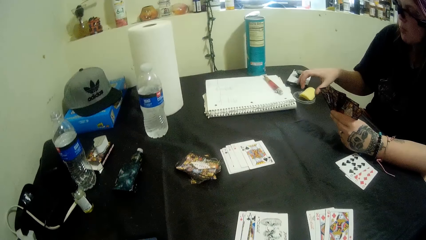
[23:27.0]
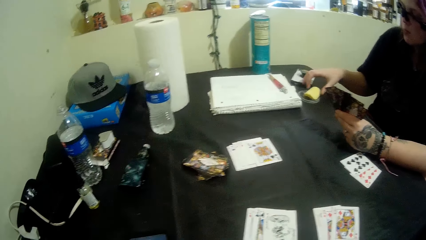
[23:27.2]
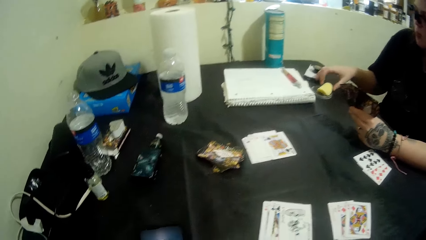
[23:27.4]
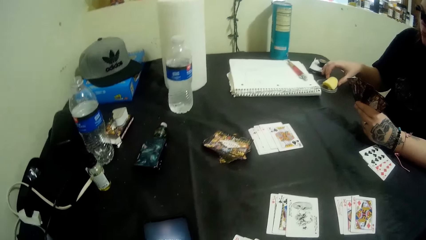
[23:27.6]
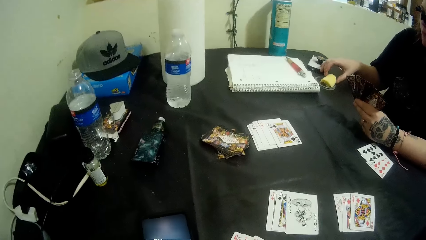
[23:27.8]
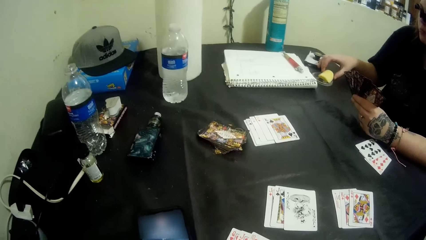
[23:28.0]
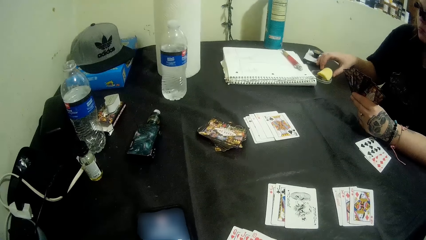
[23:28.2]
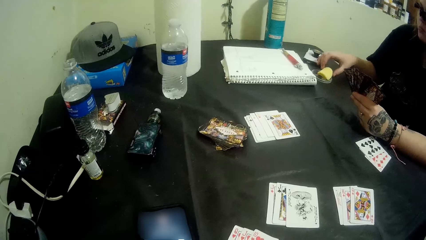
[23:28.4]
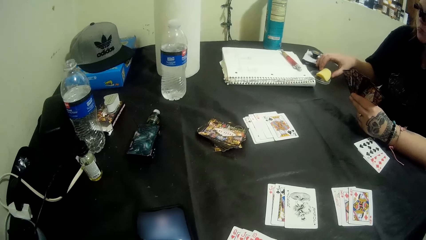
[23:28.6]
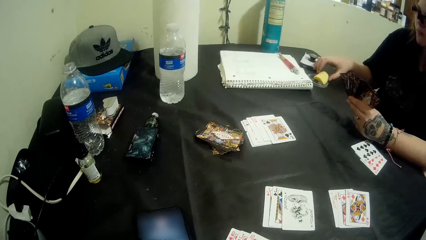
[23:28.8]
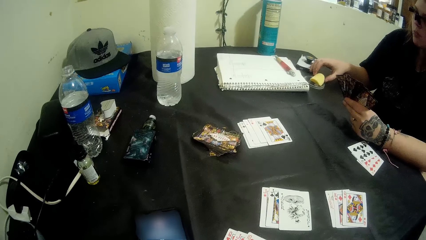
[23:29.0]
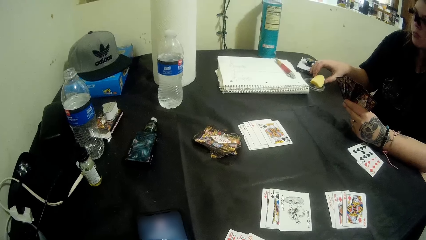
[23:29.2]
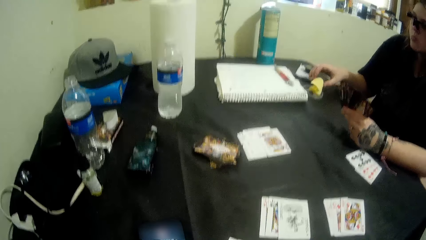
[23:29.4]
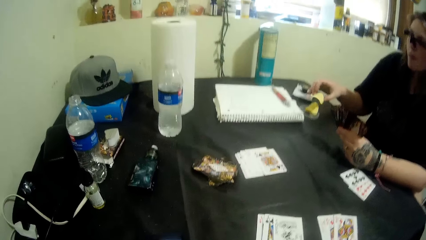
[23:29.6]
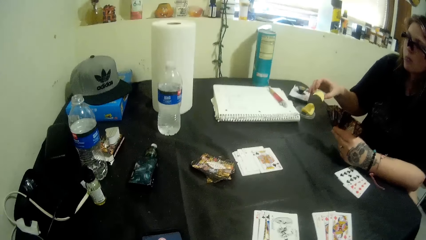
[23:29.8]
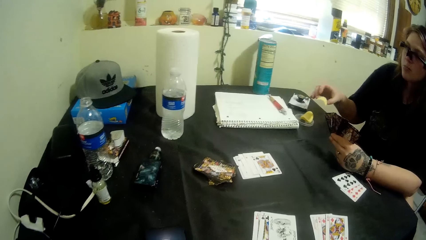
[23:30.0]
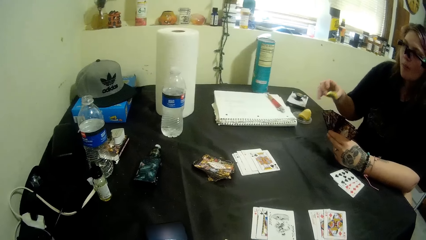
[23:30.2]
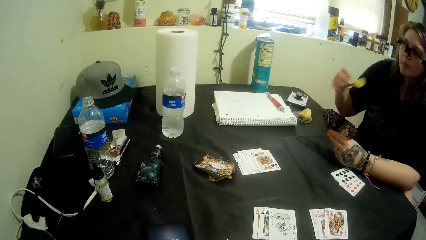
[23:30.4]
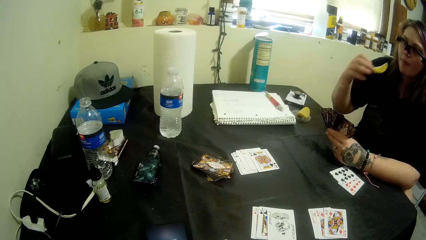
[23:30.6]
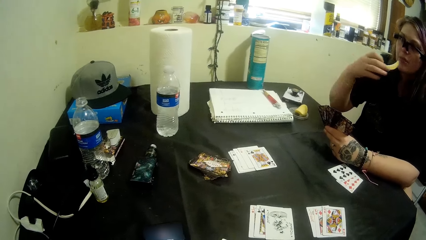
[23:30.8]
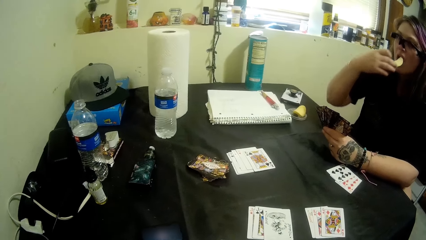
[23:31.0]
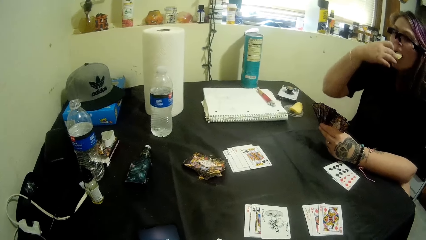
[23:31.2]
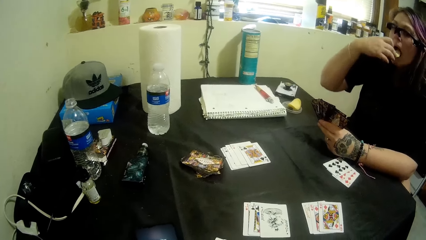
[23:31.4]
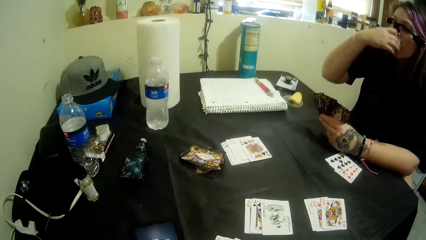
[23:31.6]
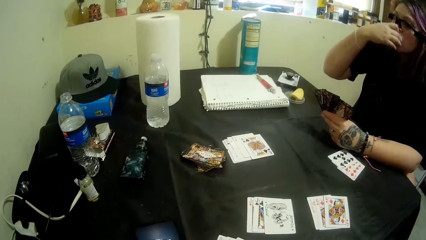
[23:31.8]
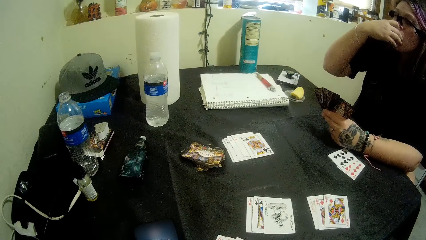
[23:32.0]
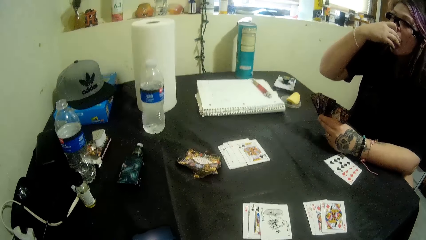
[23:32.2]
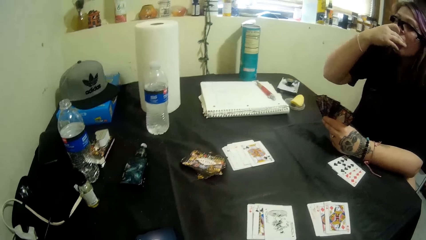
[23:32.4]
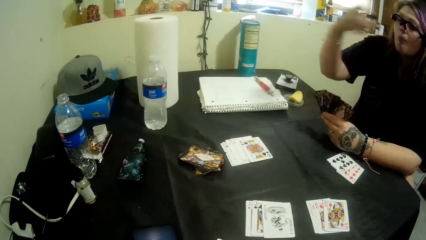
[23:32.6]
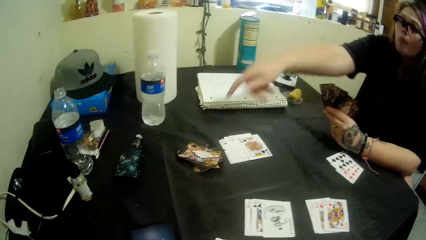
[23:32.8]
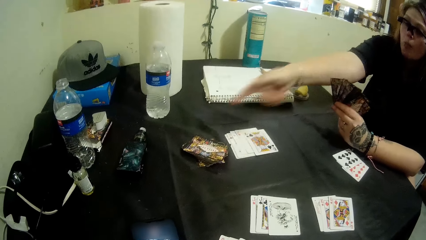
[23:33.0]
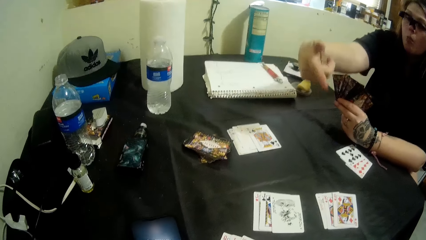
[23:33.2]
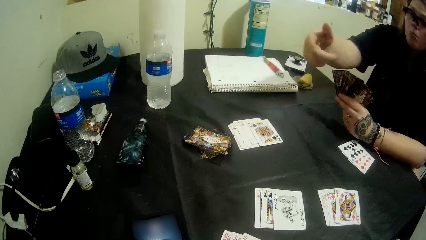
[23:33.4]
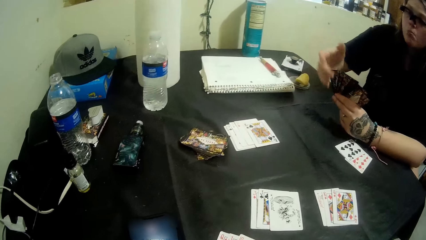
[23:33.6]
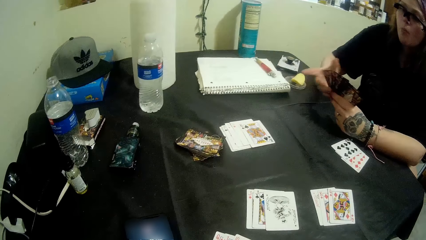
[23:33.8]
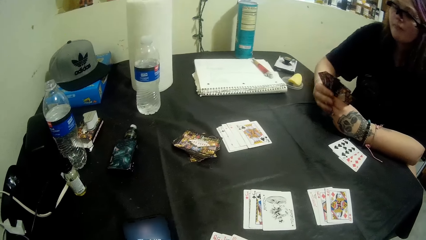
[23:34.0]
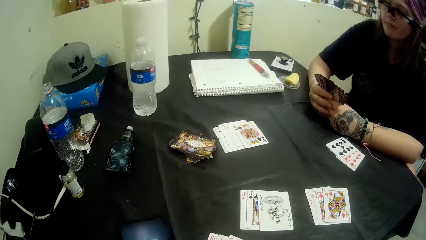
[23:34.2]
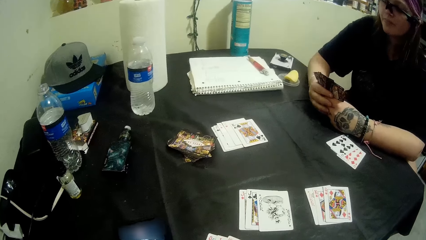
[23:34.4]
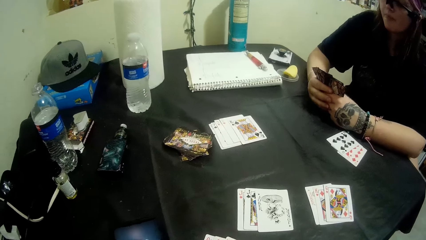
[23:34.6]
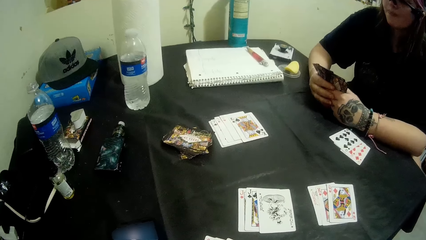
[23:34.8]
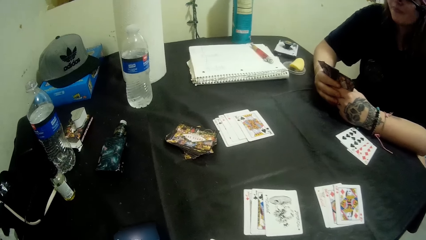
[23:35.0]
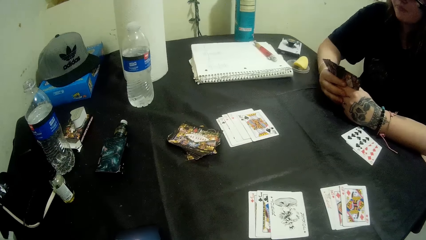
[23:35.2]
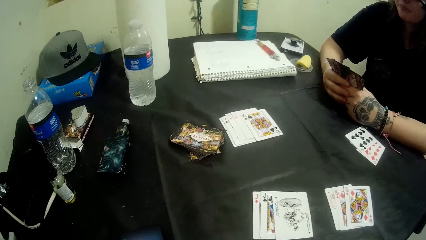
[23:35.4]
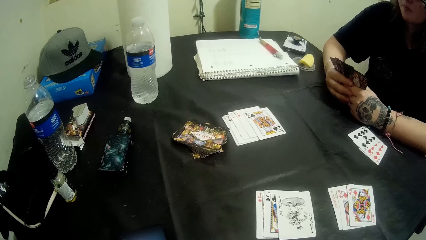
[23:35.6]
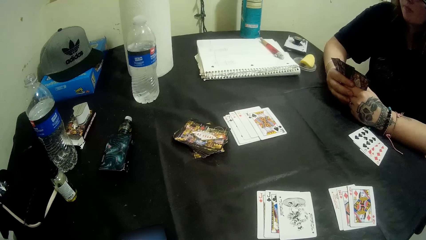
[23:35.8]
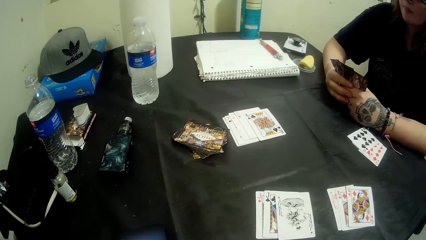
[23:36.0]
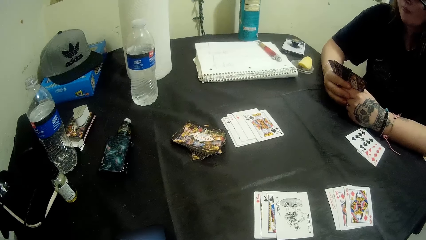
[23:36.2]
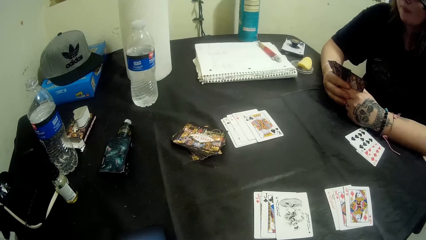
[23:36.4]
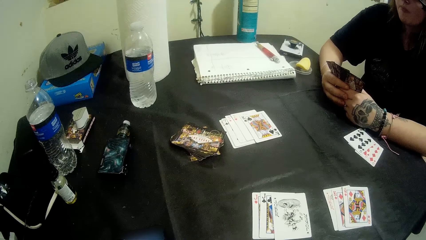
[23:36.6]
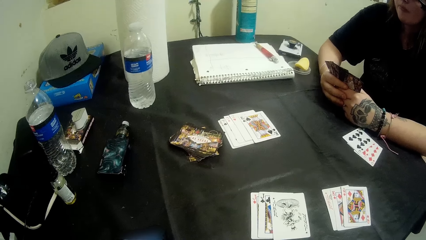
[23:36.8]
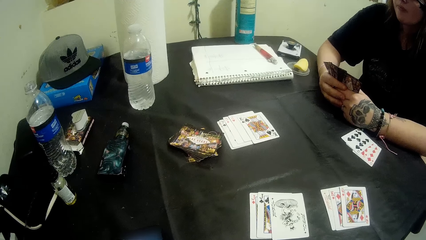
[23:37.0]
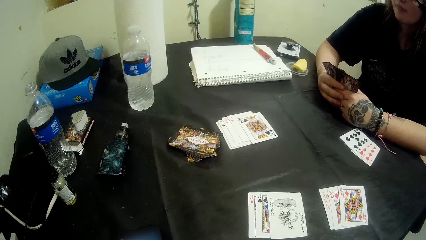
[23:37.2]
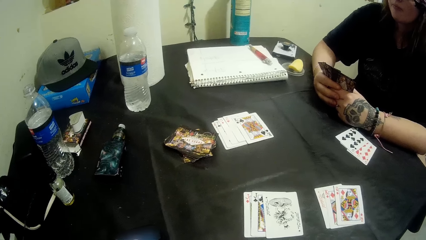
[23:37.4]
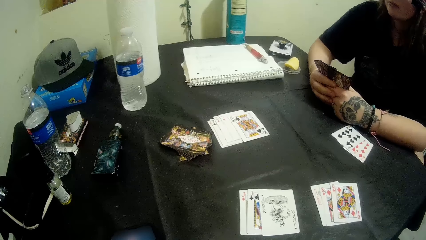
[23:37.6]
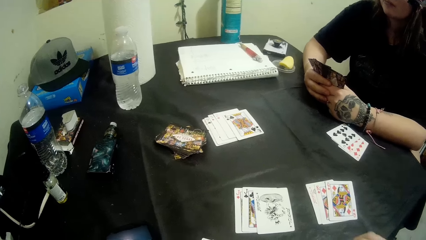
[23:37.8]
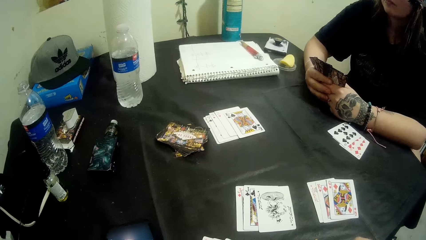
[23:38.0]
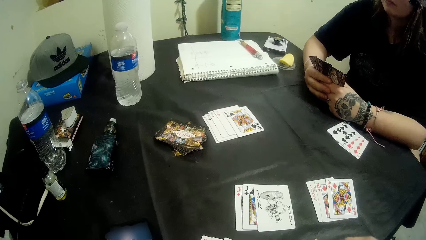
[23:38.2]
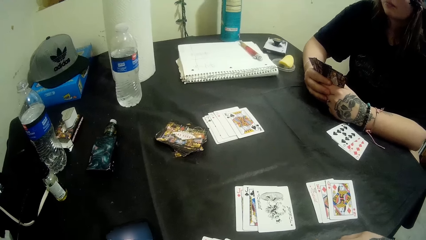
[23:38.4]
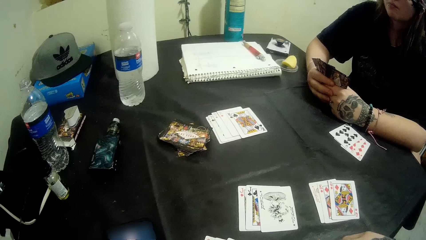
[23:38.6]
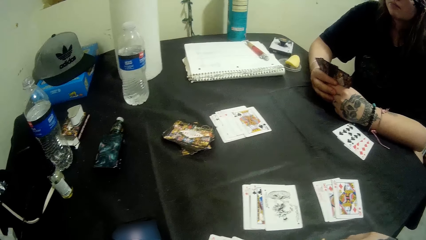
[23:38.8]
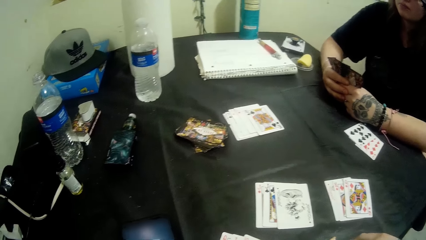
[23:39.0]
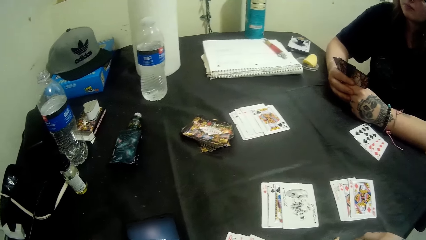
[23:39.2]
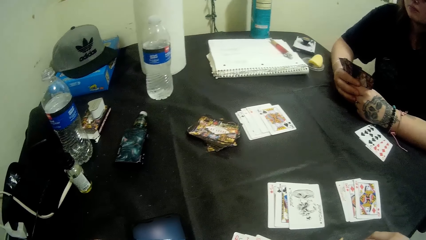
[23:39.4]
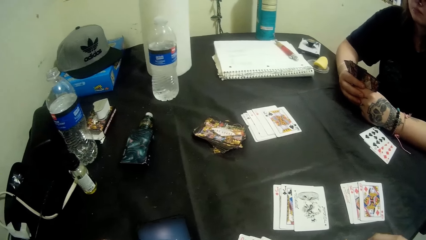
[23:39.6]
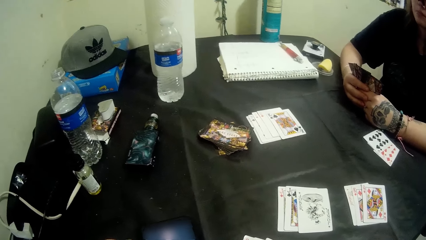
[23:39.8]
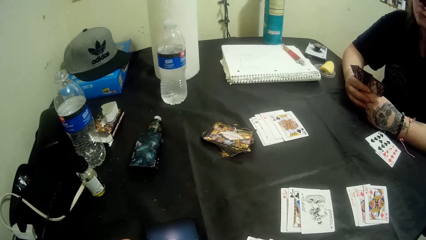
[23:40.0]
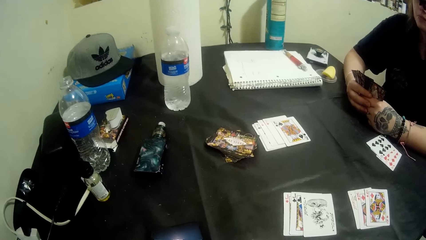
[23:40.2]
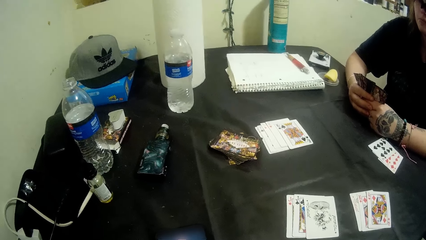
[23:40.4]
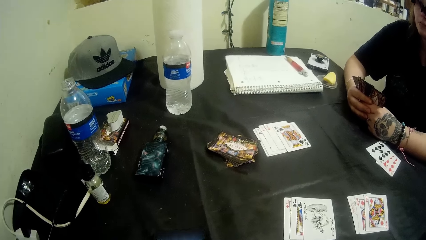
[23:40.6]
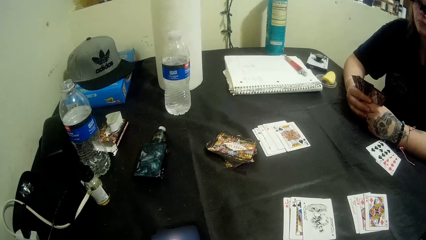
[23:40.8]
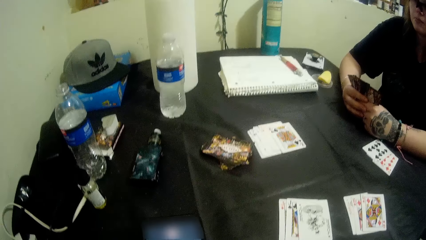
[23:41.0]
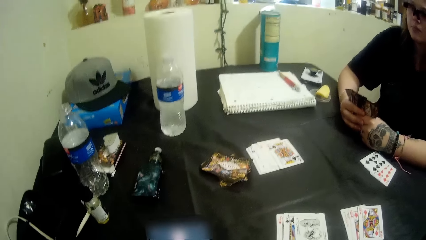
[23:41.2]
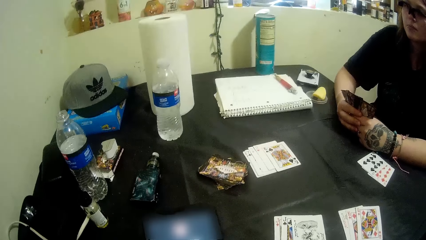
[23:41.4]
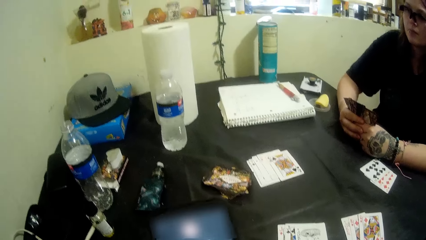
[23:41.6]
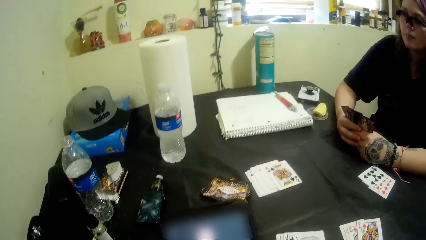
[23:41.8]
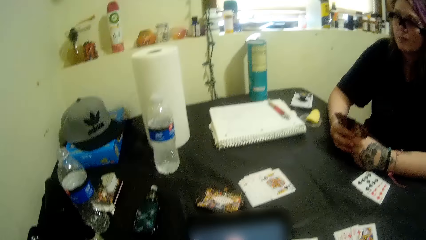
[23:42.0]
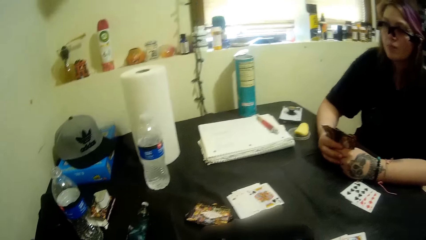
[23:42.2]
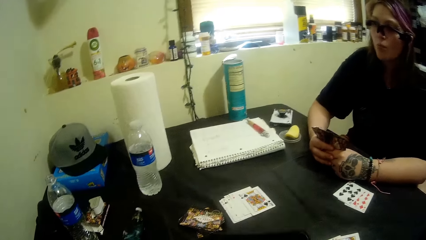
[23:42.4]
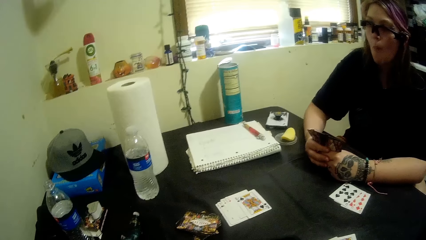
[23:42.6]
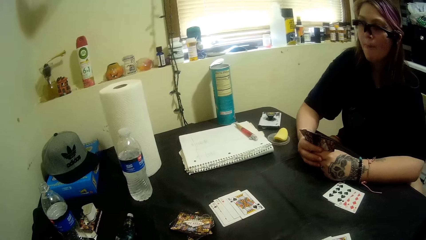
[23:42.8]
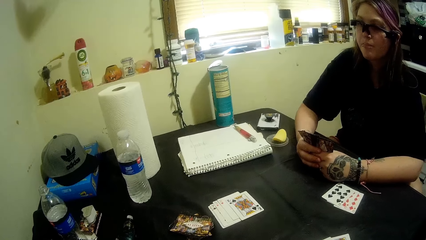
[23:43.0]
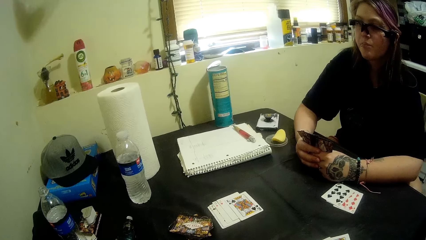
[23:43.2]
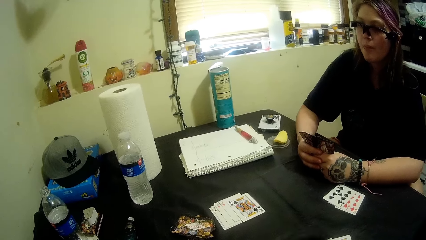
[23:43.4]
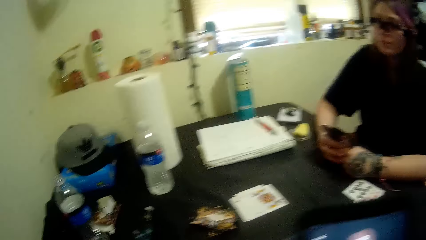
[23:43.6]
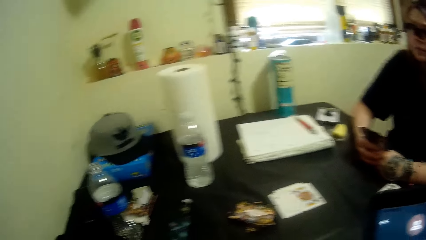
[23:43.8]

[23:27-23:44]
The camera wearer points on the table.
